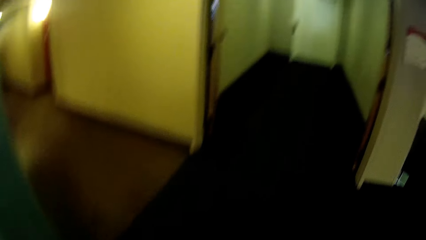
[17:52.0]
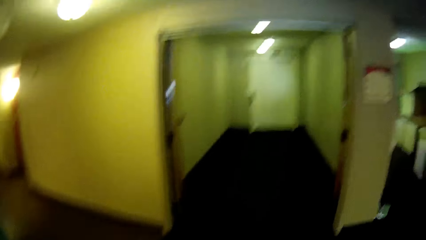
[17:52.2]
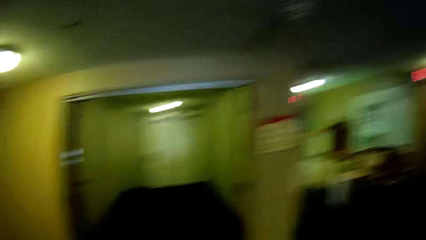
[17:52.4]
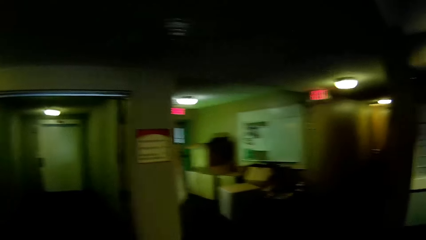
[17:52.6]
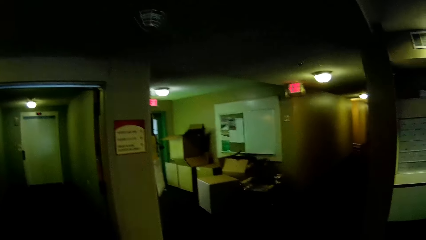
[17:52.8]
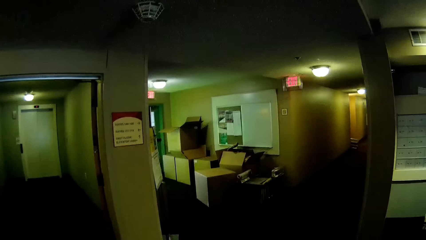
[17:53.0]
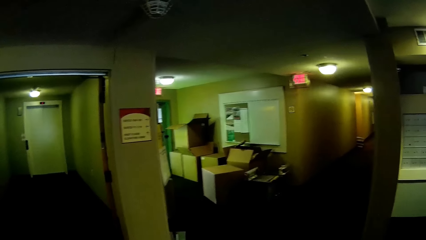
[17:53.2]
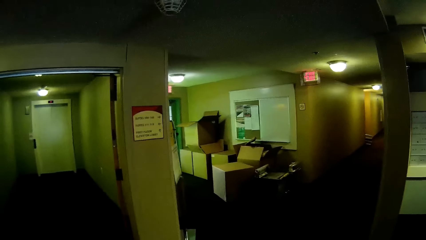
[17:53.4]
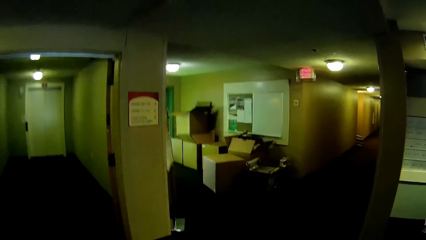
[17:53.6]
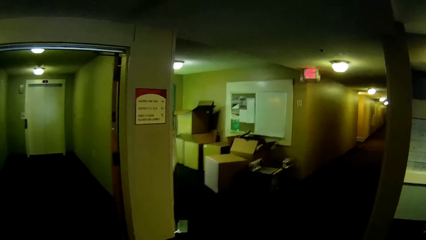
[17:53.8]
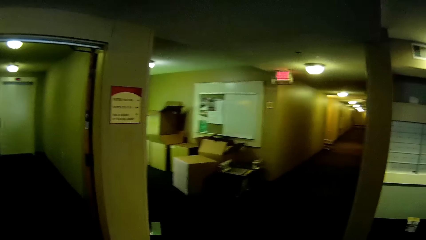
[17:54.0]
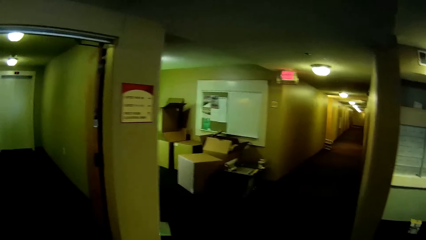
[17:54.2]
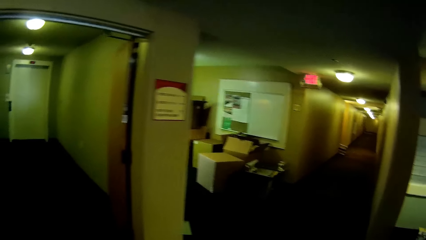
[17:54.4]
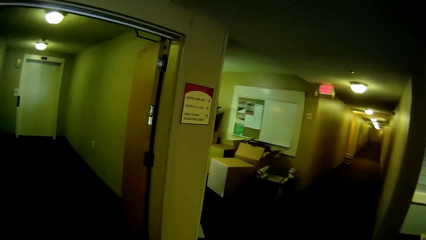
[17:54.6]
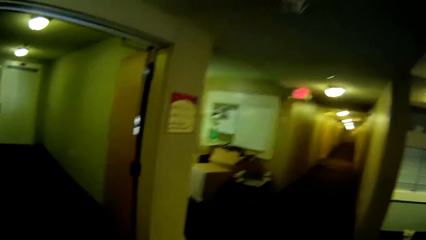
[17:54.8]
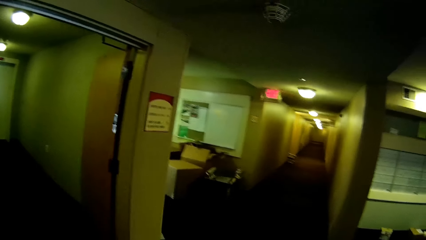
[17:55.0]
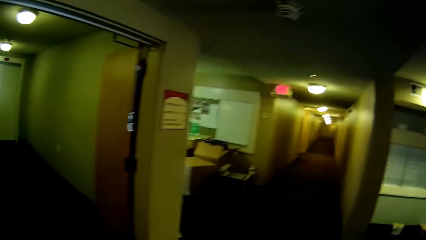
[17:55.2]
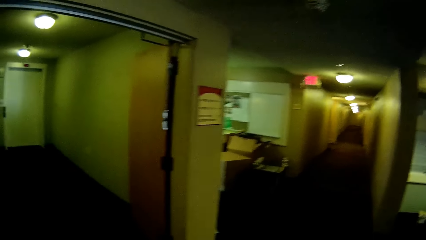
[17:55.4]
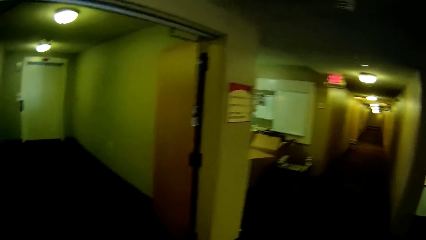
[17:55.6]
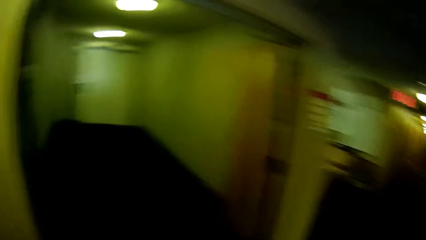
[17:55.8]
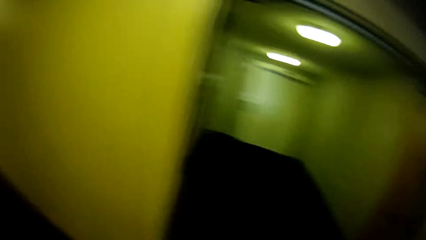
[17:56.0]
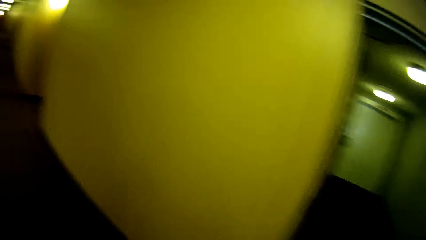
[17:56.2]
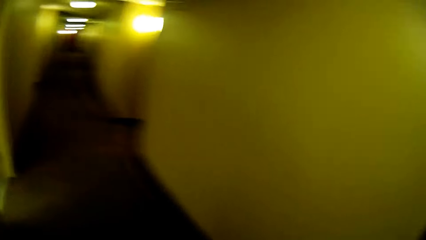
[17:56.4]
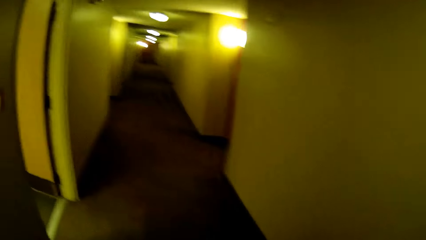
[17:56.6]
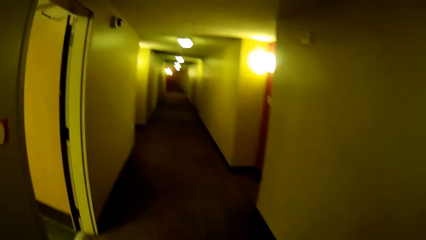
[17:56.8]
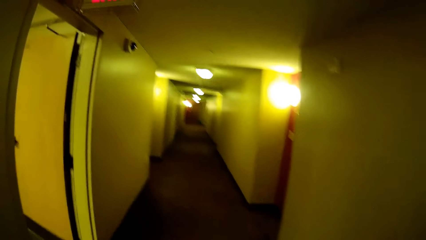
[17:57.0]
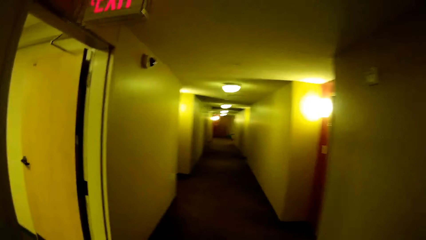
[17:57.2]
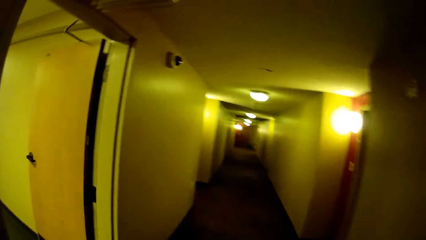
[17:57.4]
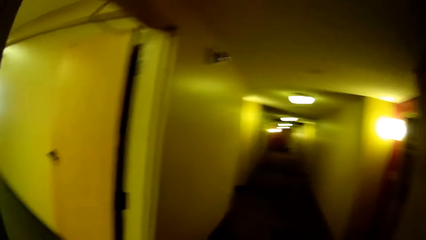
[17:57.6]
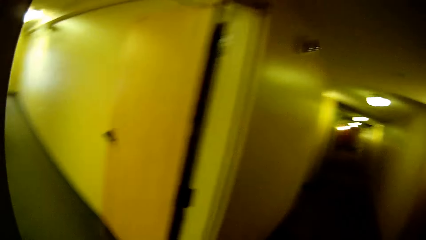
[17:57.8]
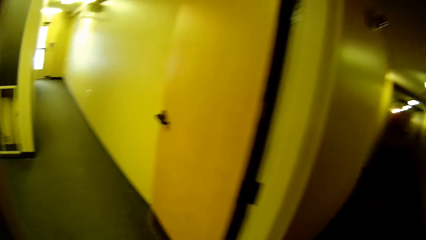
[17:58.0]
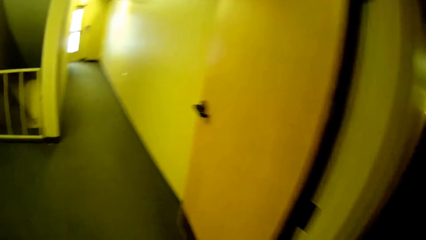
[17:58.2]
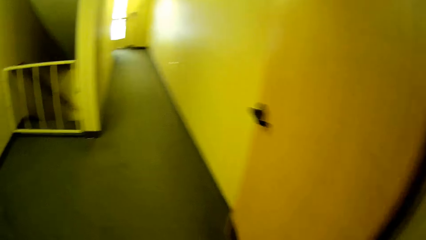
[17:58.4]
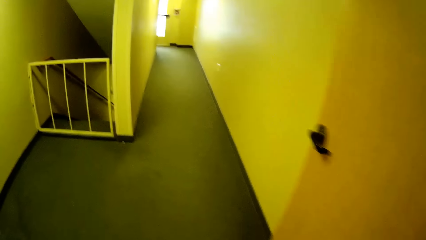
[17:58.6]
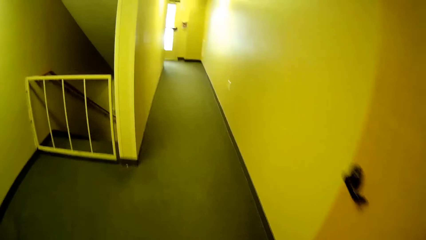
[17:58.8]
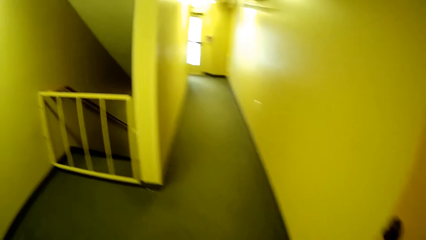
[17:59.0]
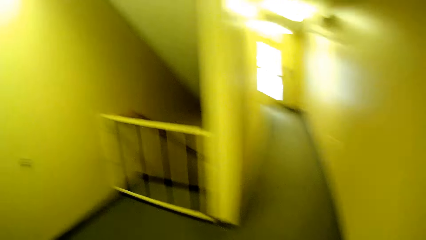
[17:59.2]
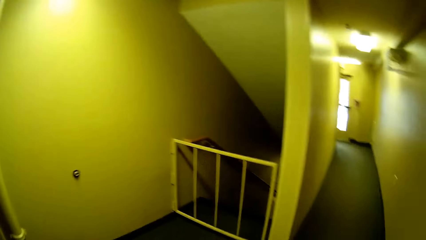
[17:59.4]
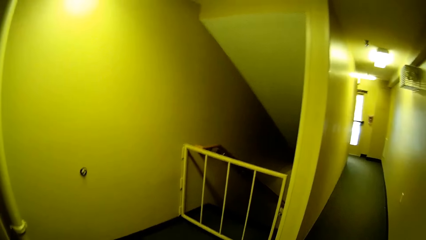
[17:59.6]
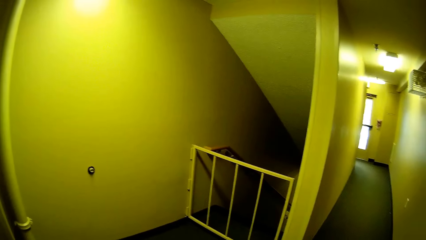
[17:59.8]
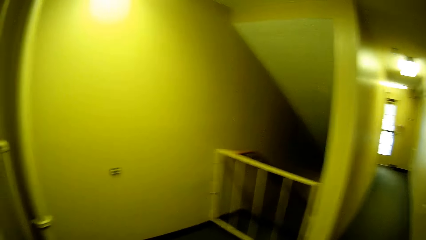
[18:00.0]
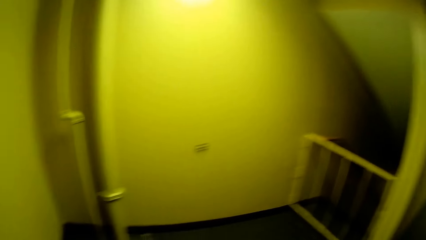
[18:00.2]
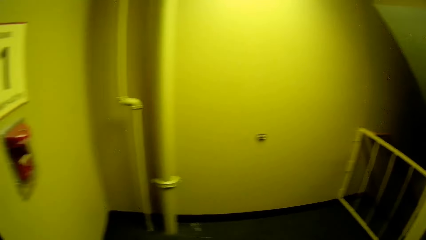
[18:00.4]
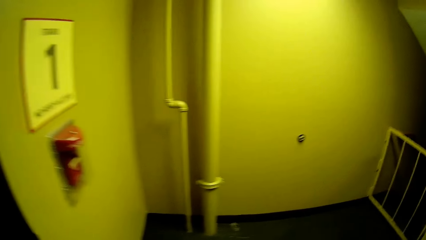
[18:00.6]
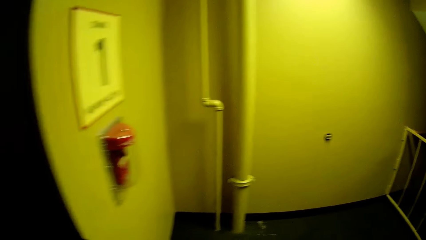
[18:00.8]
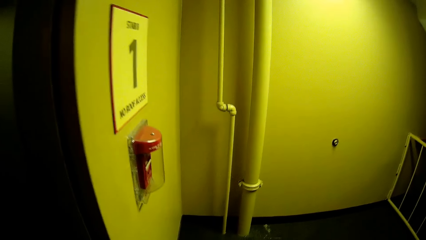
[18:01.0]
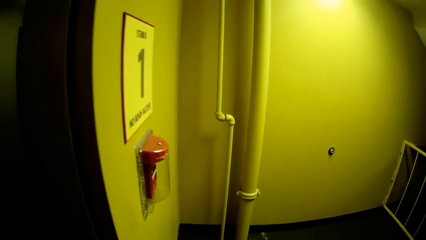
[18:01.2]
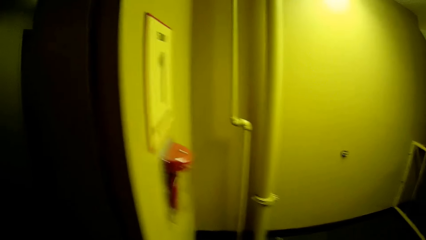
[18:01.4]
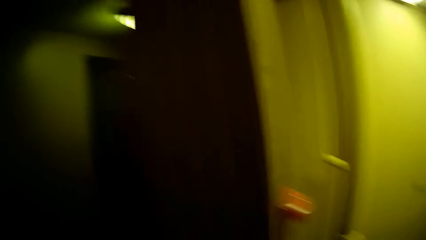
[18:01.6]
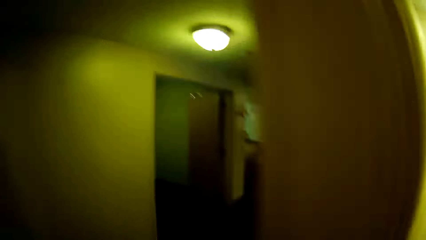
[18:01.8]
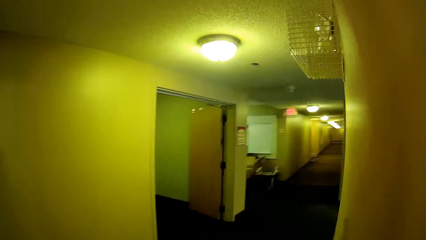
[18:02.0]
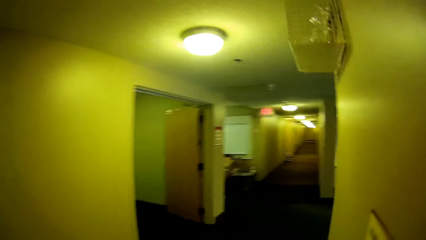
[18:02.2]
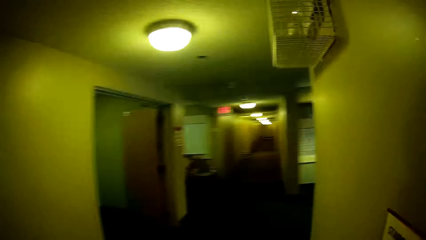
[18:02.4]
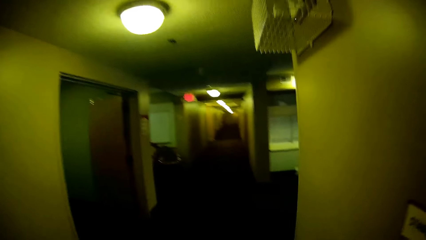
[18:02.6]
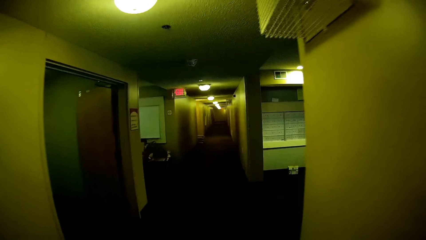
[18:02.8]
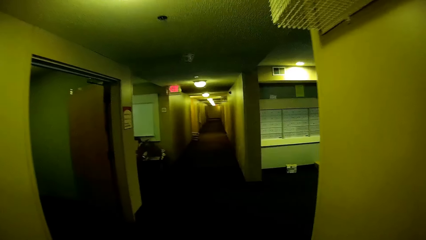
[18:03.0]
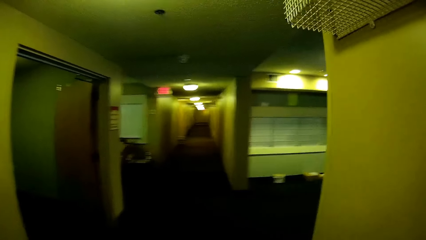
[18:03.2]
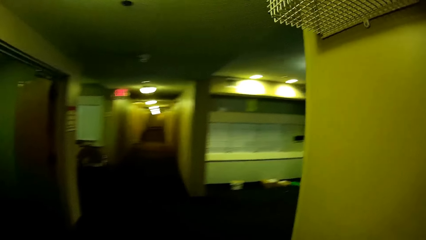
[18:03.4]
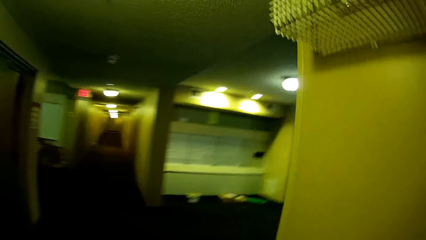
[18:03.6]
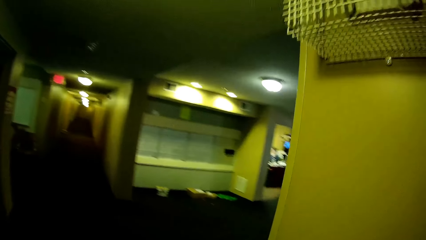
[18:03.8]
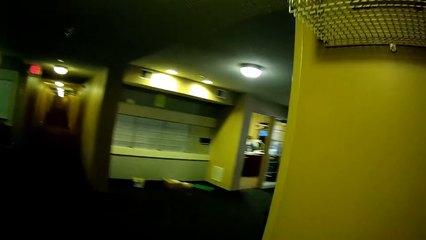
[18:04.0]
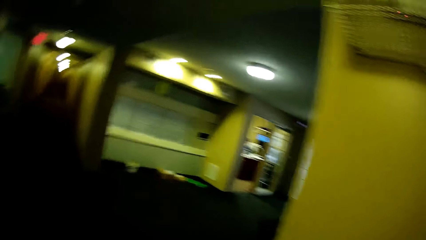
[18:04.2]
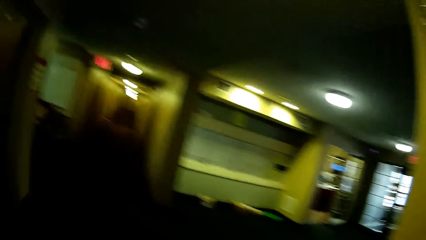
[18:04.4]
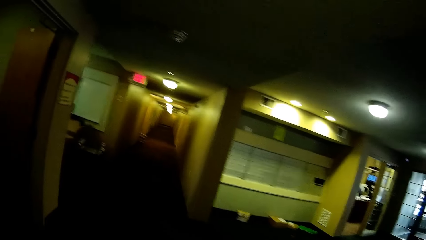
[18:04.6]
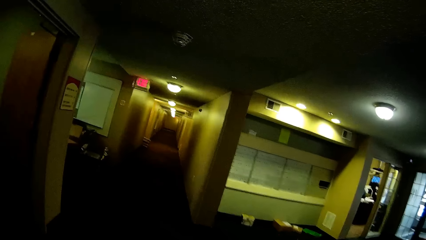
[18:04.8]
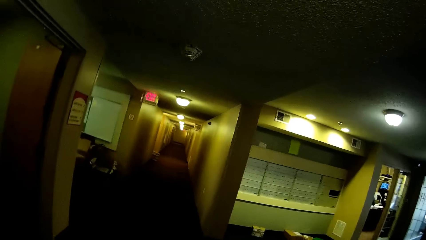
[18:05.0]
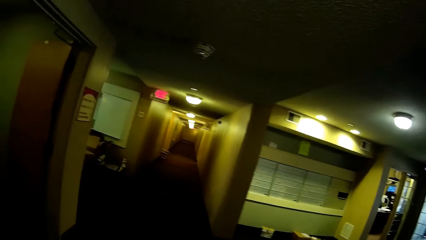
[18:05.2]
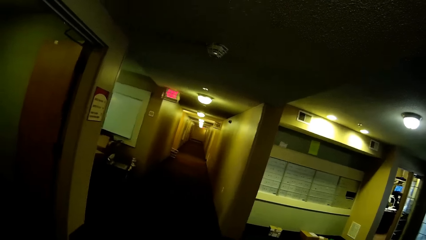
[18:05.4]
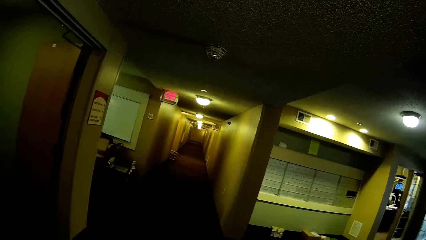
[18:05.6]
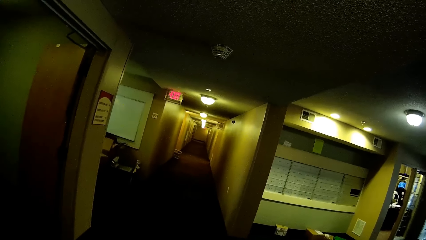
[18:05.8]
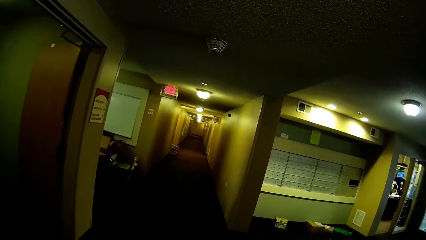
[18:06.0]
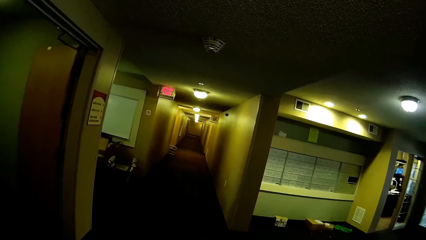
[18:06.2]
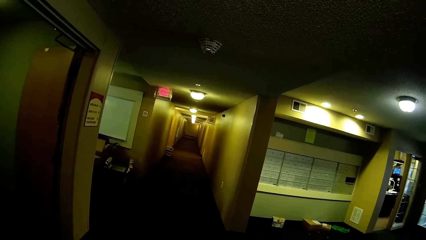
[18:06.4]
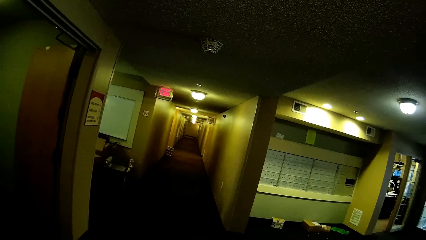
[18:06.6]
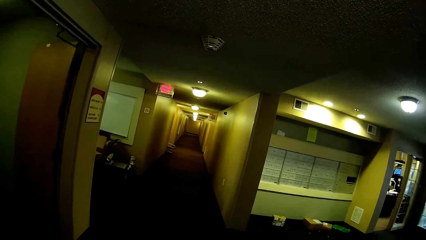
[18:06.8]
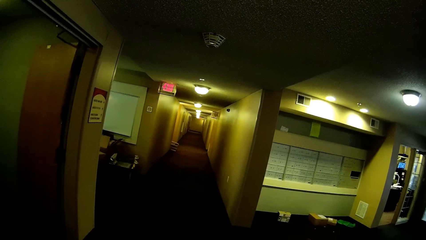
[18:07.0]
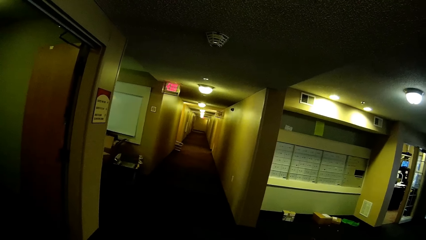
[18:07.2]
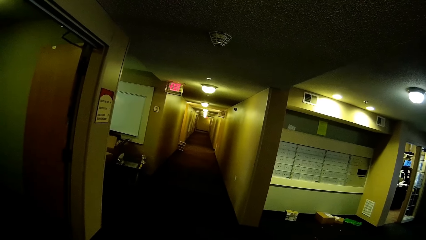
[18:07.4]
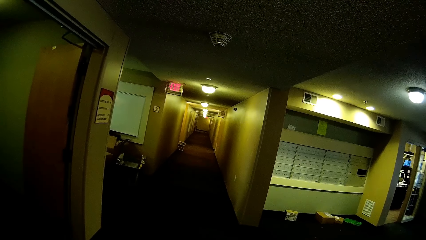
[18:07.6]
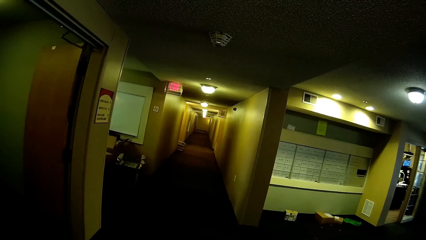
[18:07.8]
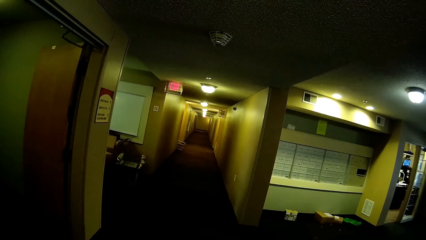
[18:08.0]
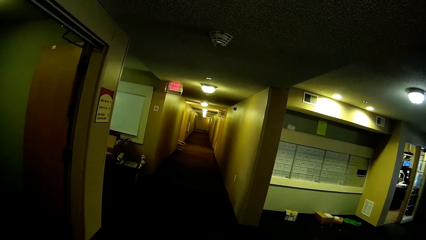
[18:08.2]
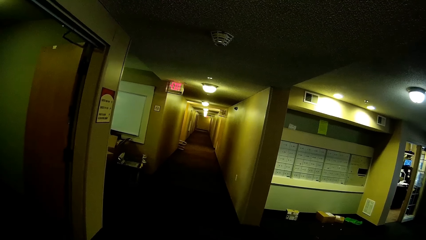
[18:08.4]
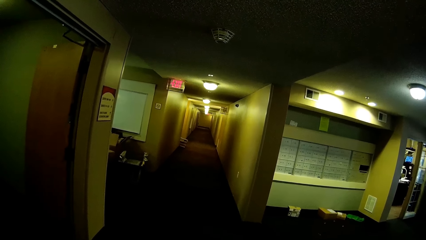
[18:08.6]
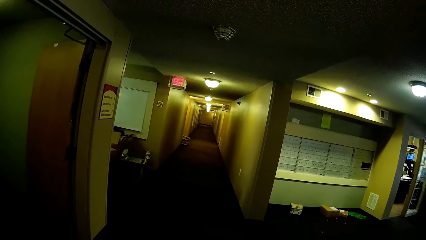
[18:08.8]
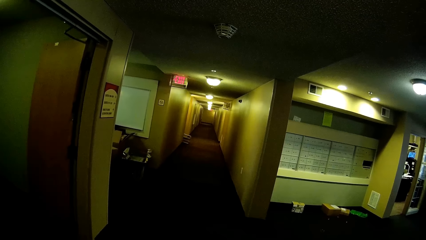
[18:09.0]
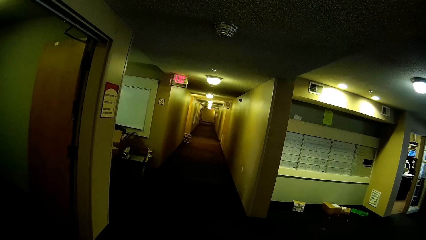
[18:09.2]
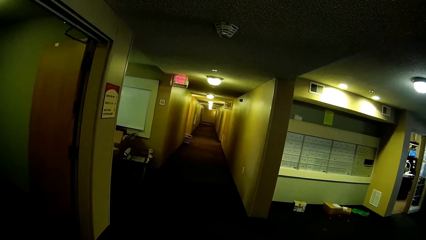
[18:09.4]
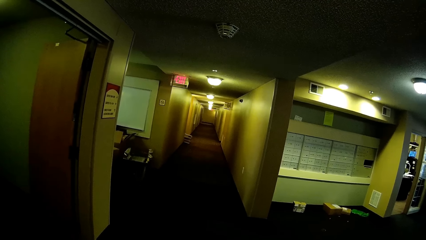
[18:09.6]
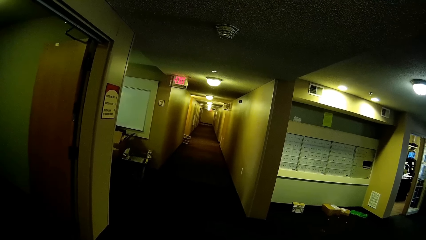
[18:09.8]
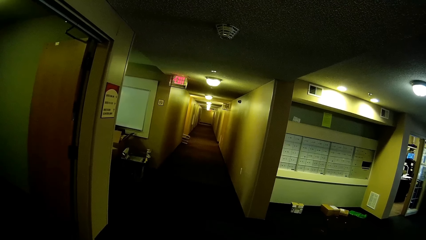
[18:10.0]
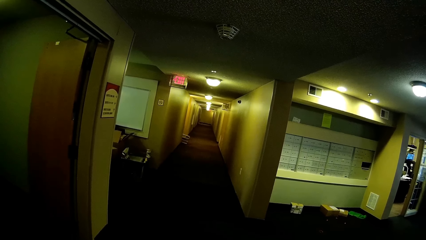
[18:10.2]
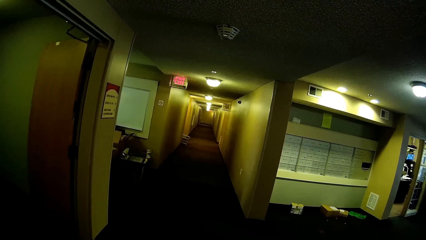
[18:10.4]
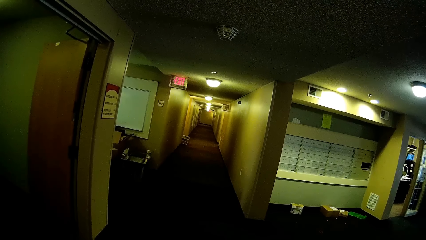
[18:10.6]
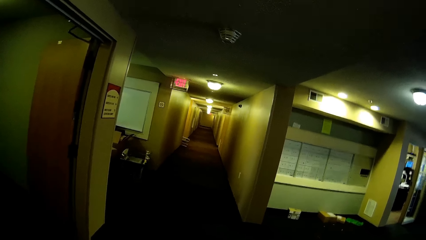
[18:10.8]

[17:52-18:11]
The camera wearer looks around the building. They walk into a hallway in the building. They walk into the hallway again. They walk out from the hallway. They walk towards a hallway in the building. They stop walking.
